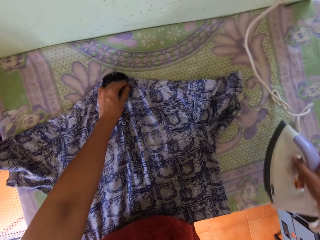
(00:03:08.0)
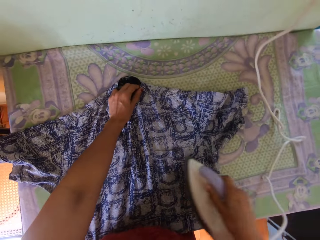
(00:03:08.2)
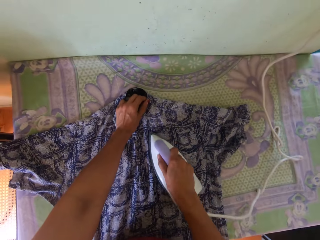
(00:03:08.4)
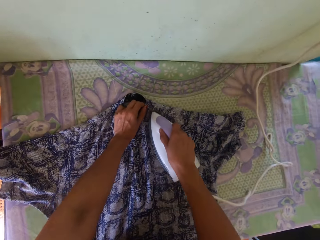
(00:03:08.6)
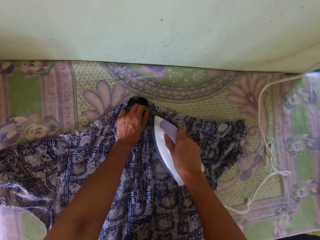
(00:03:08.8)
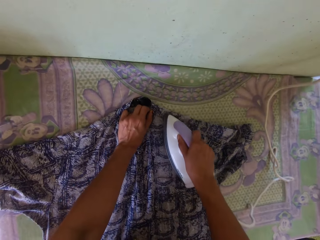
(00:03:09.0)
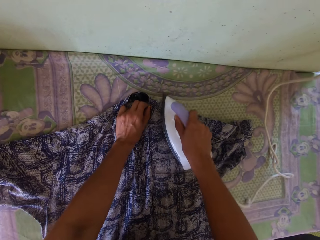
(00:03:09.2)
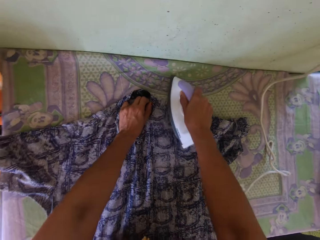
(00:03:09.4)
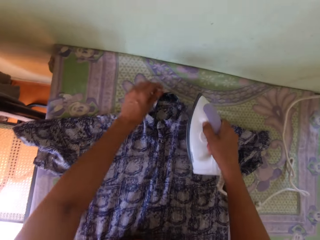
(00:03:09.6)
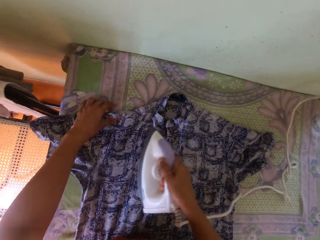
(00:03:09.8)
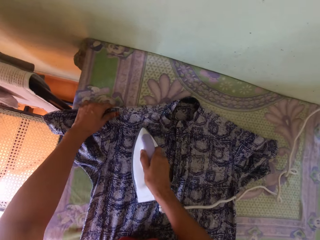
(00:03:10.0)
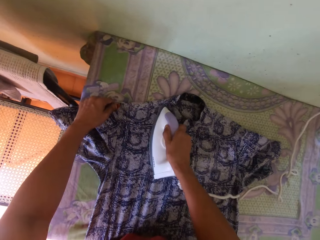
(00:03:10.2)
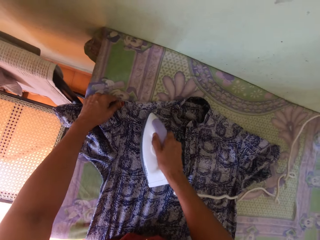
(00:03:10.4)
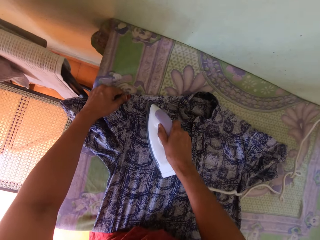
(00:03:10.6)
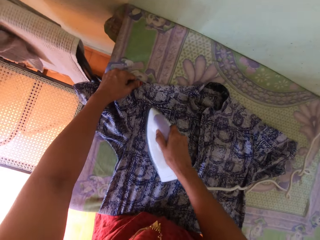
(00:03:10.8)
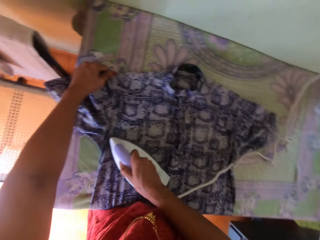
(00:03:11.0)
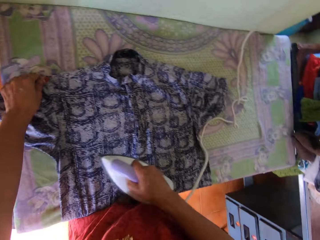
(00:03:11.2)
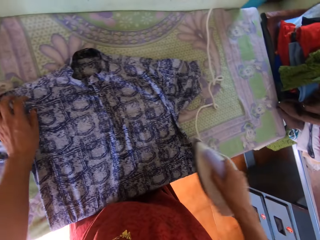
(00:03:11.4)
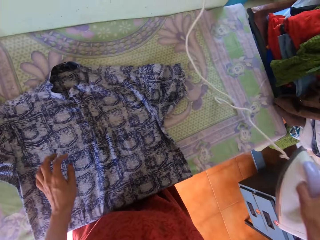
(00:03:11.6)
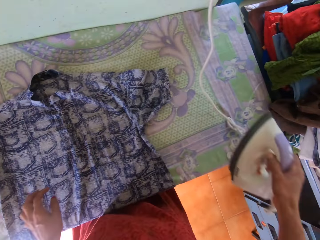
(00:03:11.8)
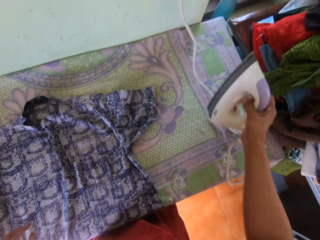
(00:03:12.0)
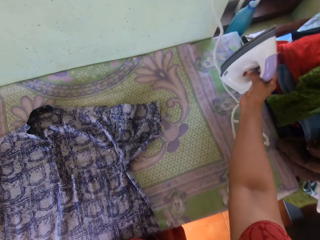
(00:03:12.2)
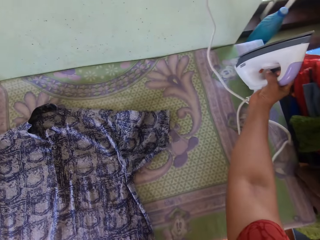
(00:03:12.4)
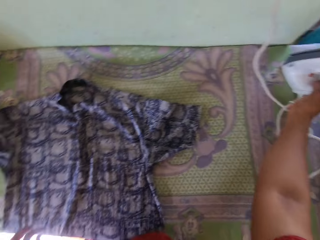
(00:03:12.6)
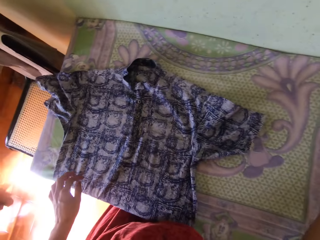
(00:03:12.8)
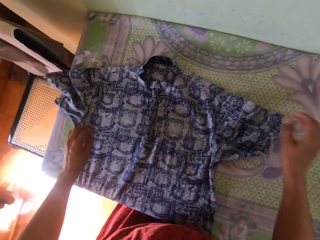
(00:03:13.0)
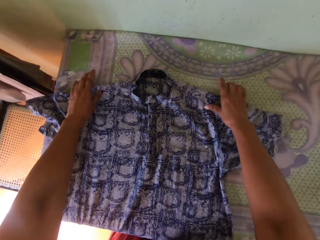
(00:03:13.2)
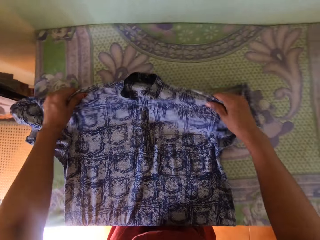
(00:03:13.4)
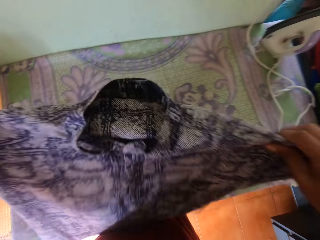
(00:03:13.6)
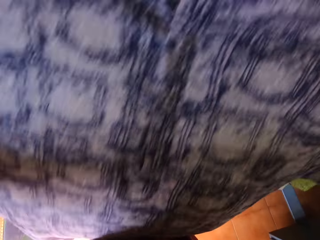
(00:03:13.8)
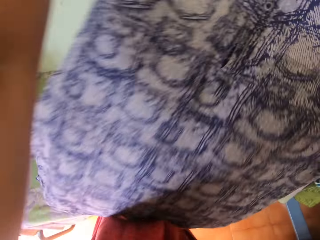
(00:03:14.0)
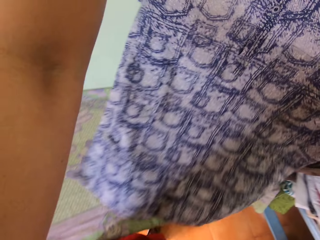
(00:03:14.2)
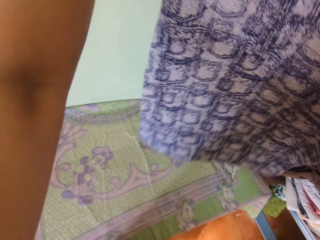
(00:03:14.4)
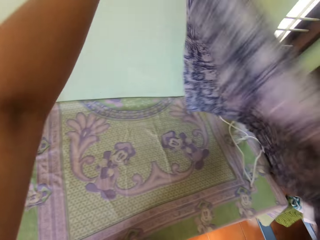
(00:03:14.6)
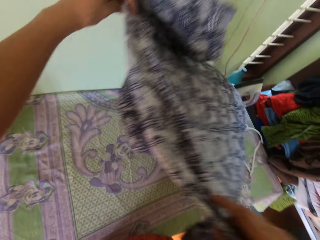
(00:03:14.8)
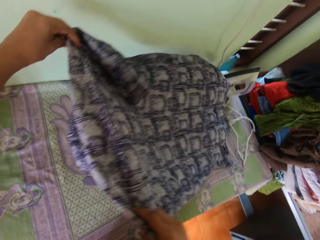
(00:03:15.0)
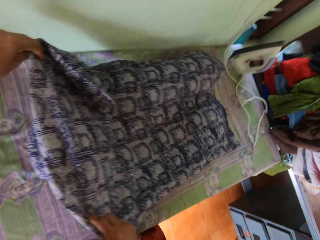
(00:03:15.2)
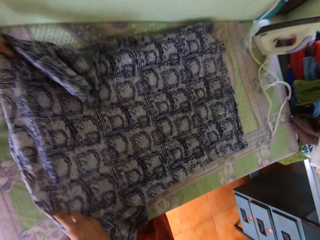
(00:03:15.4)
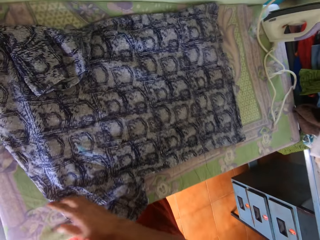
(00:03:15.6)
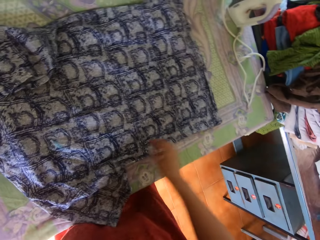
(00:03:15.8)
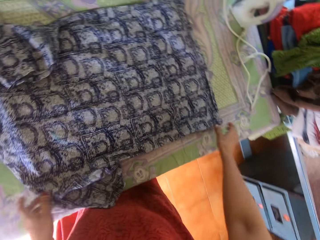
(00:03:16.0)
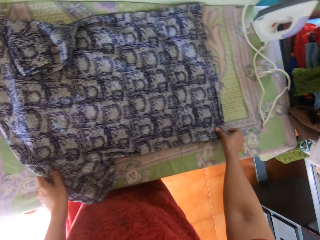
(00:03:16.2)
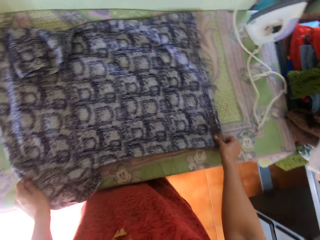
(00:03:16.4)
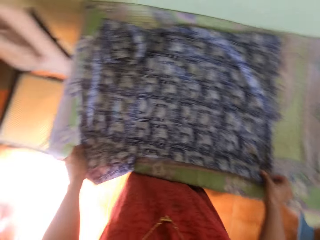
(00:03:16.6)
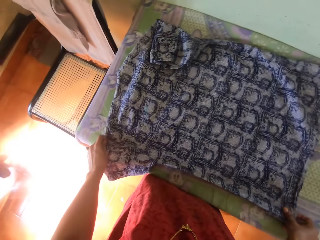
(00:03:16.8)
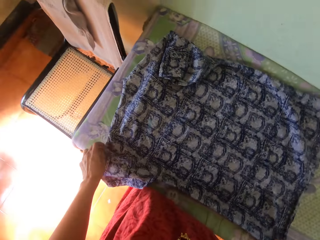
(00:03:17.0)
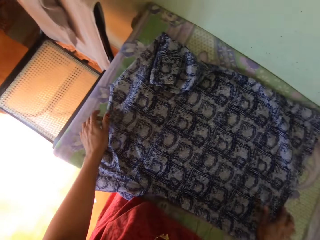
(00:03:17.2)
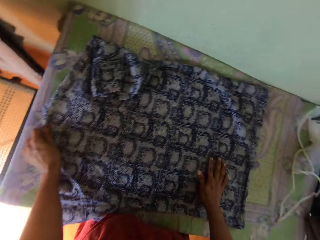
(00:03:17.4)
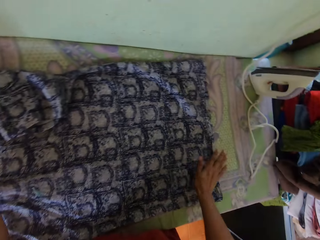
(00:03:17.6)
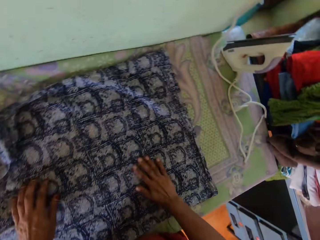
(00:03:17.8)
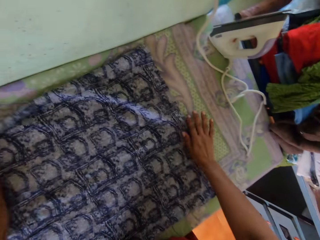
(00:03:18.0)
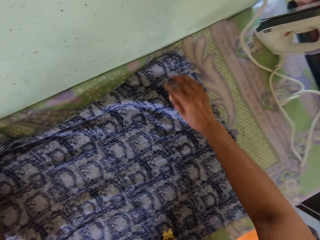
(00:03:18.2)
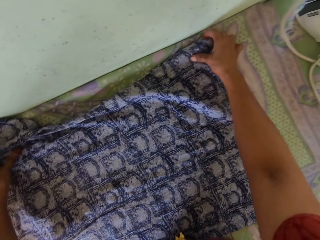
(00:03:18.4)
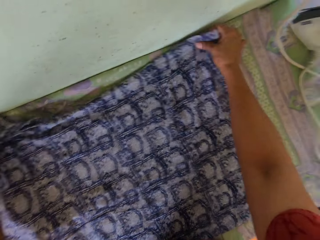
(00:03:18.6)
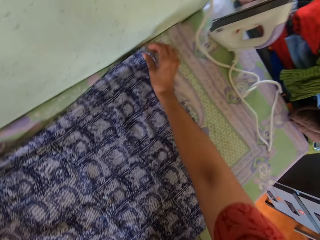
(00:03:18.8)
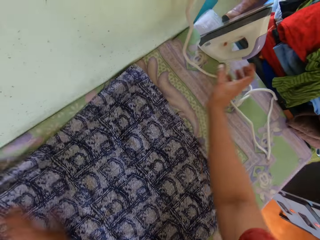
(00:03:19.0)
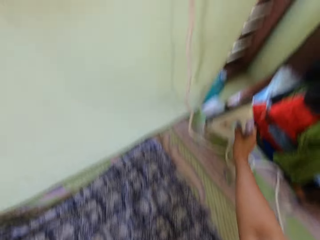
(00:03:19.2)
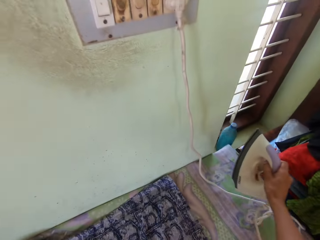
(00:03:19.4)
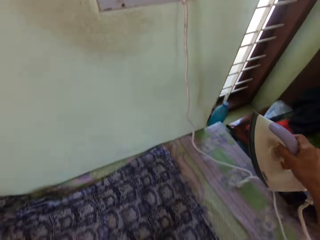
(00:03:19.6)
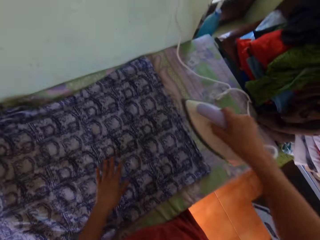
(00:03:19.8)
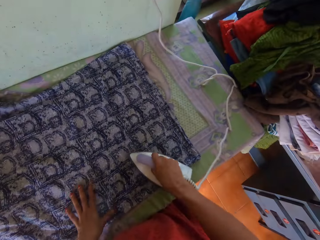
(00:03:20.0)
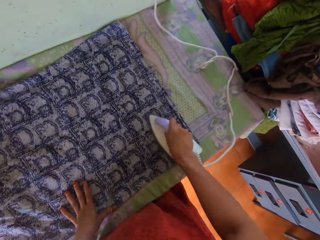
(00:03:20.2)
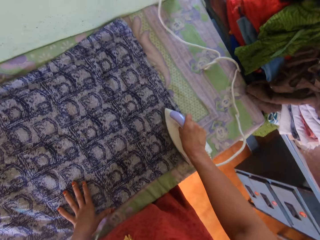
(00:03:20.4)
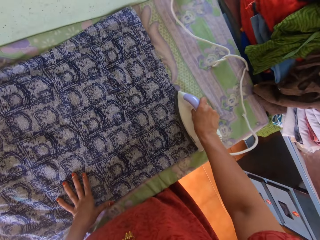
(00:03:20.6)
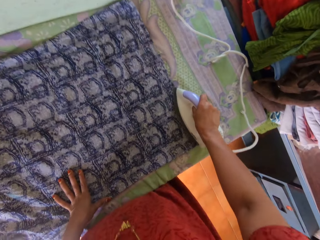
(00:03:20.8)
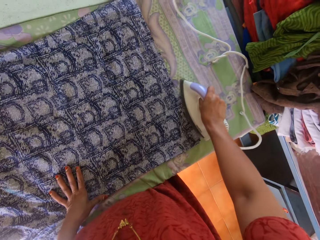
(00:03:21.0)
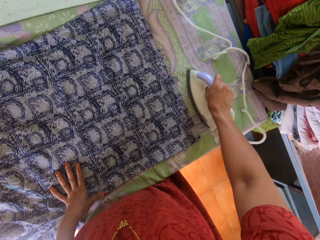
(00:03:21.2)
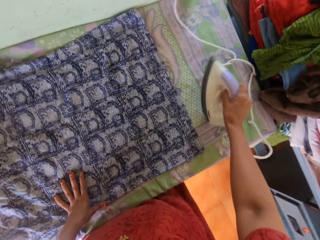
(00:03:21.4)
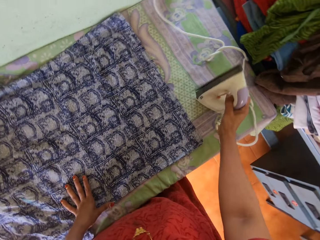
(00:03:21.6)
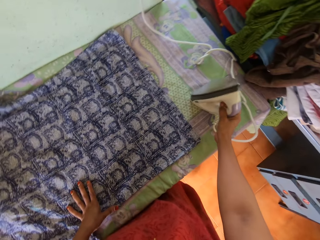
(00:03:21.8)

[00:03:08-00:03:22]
The camera wearer picks an iron box from the table. They iron the cloth with the iron box. They put the iron box on the table. They pick the cloth from the table. They put the cloth on the table. They position the cloth on the table. They straighten the cloth on the table. They pick the iron box from the table. They iron the cloth with the iron box.

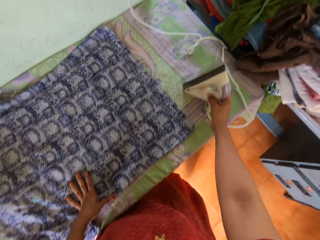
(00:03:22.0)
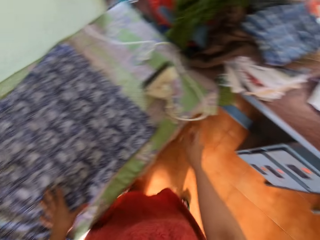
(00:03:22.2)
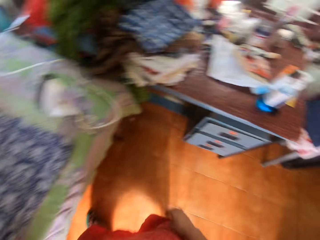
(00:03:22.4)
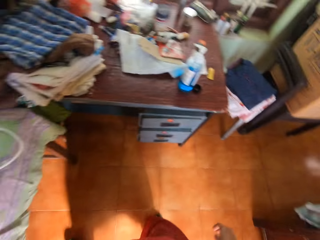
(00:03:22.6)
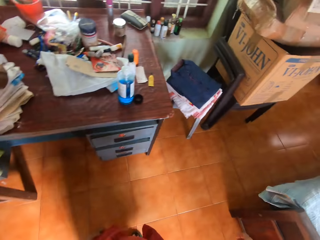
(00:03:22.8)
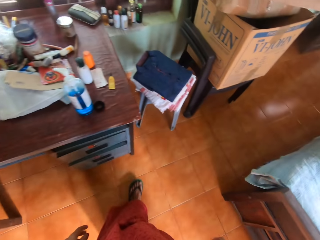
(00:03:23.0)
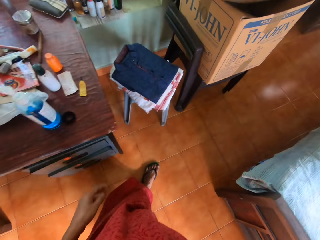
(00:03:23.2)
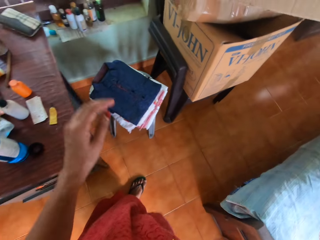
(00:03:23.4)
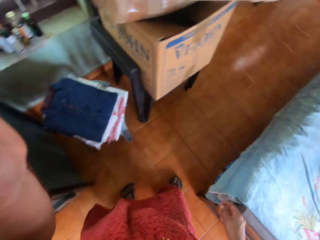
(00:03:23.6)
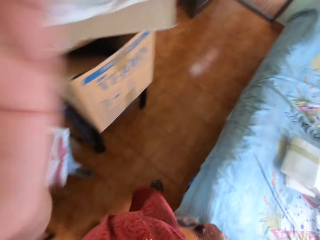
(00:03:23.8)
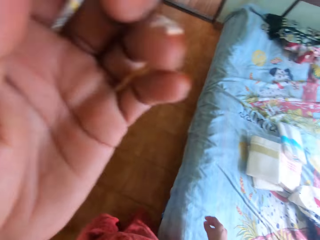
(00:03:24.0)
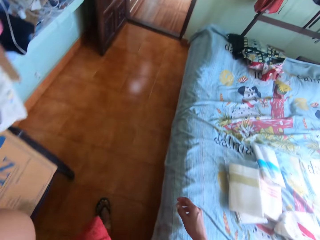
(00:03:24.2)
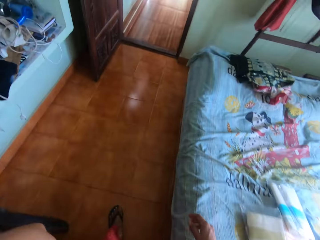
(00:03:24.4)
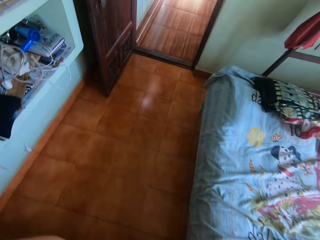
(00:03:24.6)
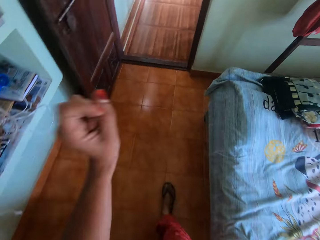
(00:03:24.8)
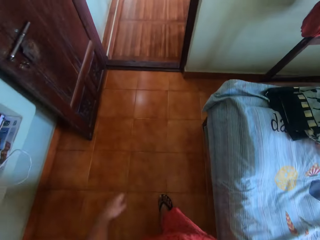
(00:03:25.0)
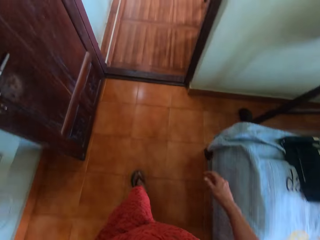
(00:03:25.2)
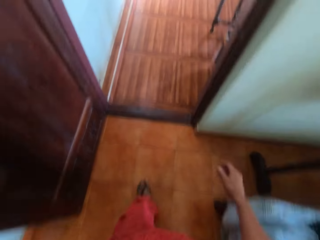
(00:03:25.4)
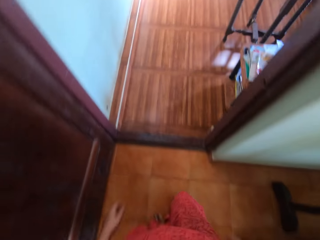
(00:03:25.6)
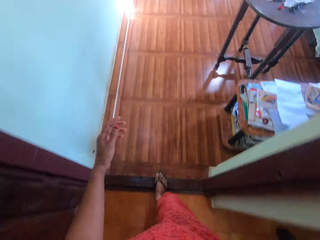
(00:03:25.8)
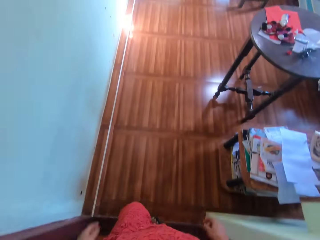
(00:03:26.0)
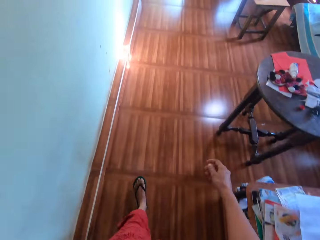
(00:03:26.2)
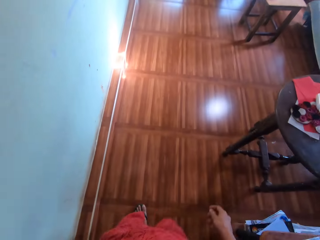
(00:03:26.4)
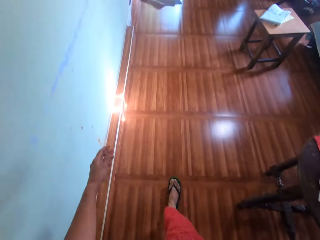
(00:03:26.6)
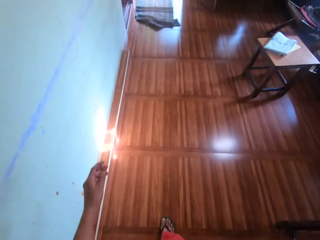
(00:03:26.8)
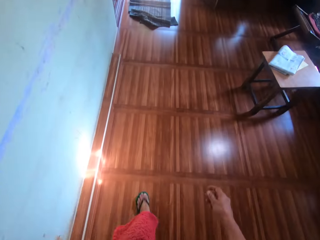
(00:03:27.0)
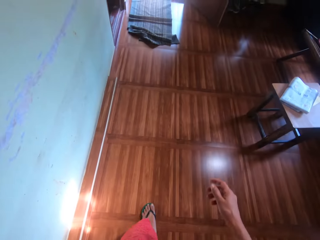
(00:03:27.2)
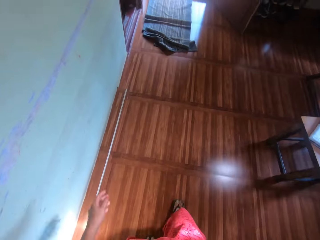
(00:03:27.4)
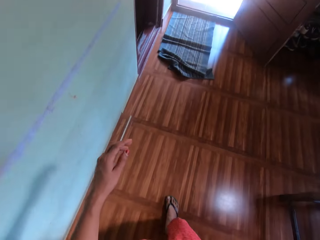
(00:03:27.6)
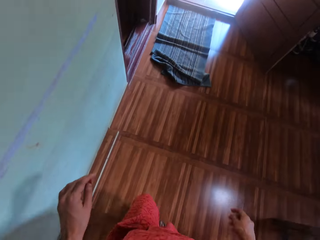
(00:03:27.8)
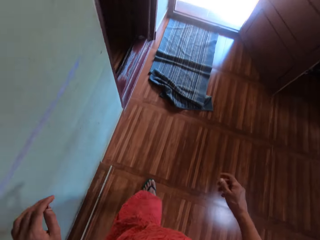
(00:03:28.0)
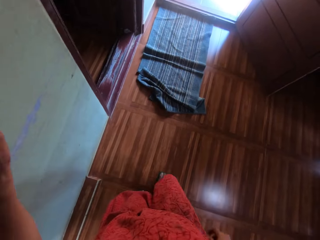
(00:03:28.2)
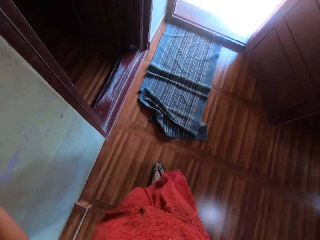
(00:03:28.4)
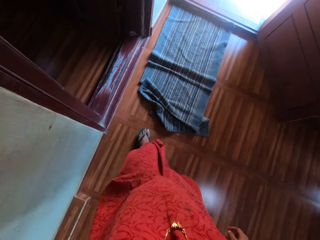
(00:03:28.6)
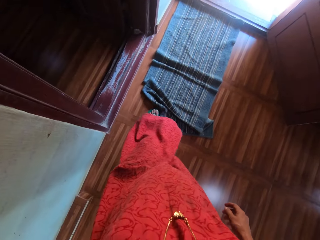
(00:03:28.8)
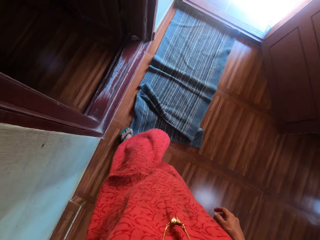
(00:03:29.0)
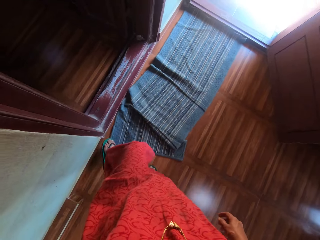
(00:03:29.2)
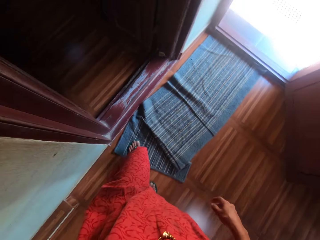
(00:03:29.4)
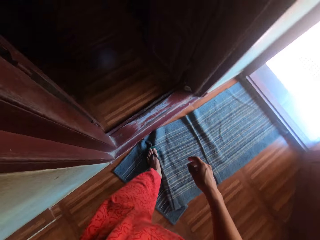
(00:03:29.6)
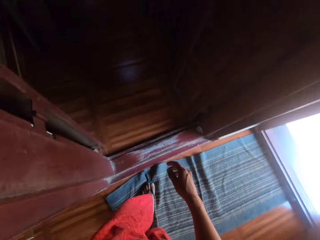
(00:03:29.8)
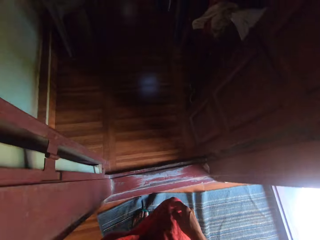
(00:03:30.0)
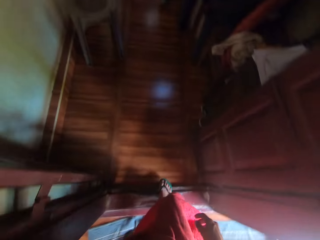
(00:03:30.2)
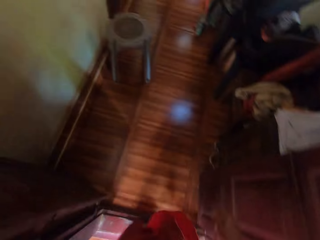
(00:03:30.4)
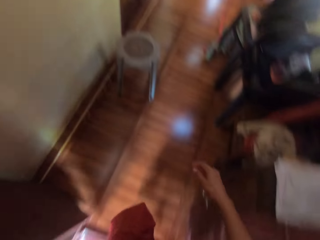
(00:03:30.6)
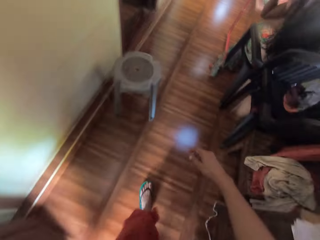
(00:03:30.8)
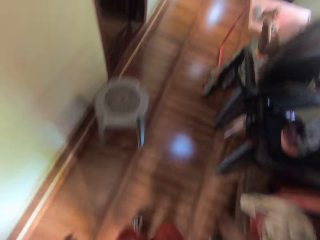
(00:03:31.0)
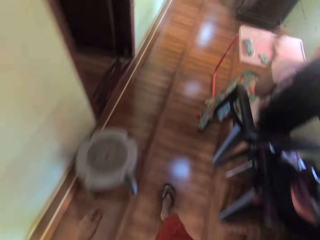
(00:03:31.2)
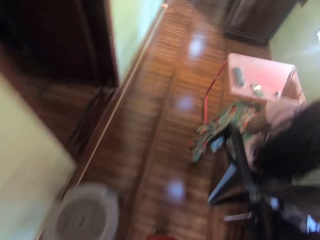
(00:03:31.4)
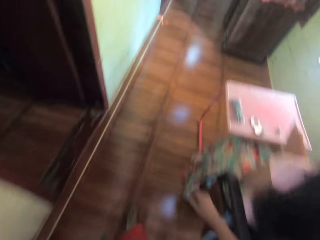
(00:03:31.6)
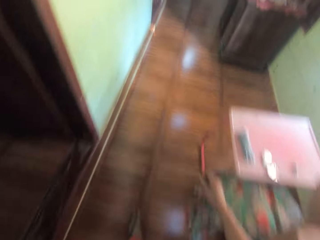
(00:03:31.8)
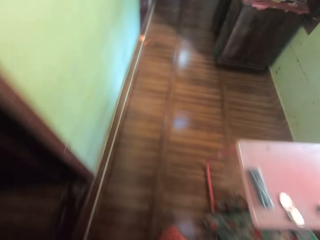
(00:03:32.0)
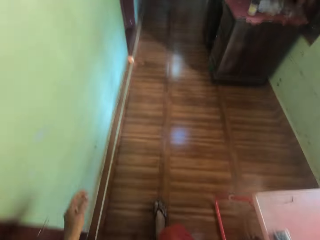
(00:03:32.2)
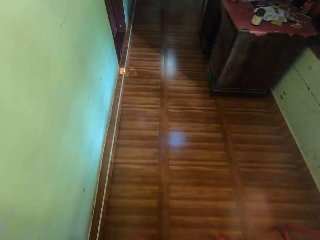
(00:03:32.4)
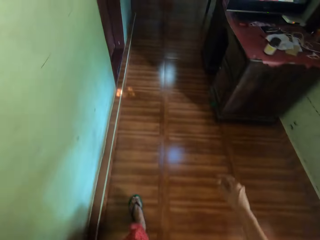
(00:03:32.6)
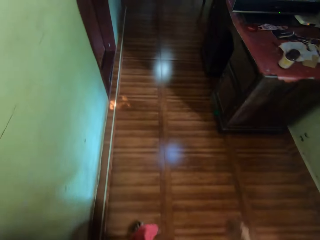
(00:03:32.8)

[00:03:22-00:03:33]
The camera wearer puts the iron box on the table. They turn around. They raise the left hand. They walk in the house towards a door. They drop the left hand. They walk in the house. They move the door mat with the left foot. They walk in the house. They enter a room.
